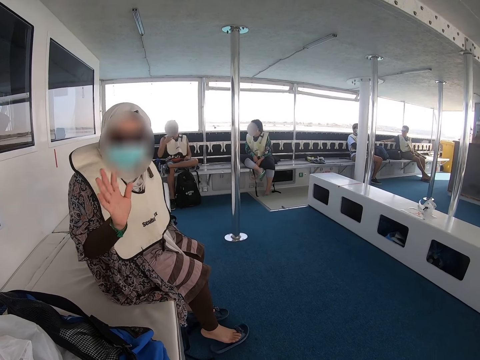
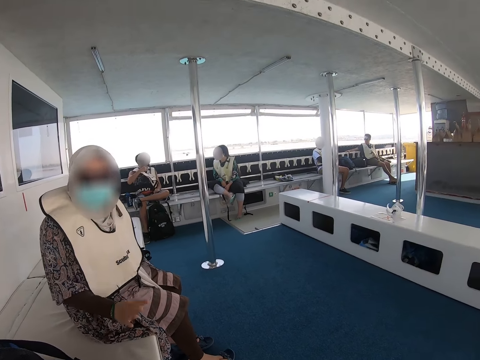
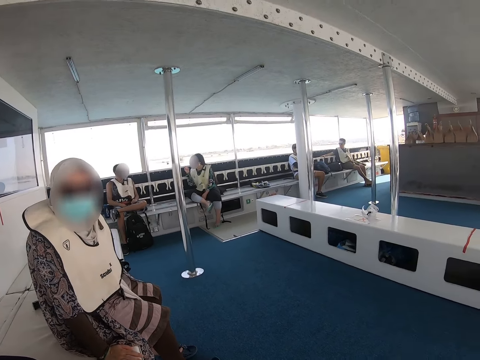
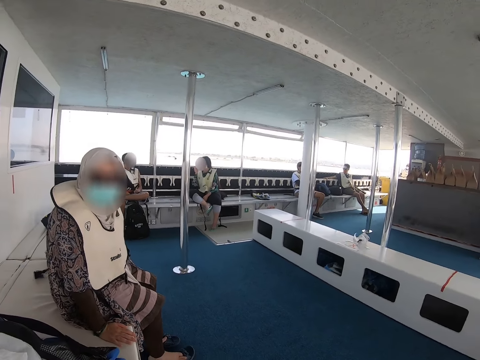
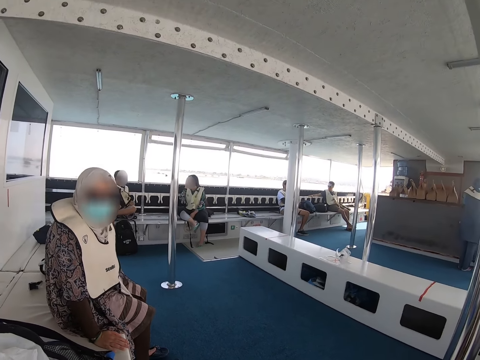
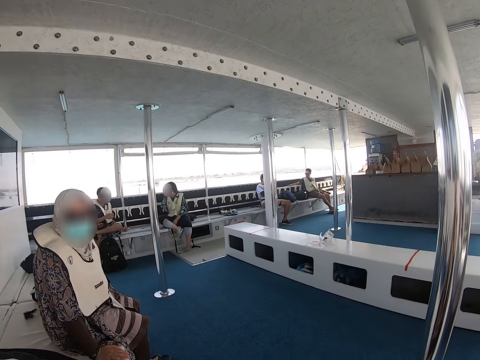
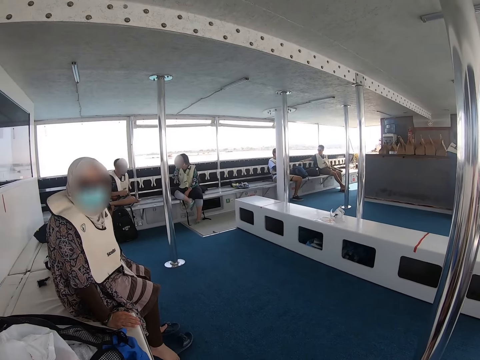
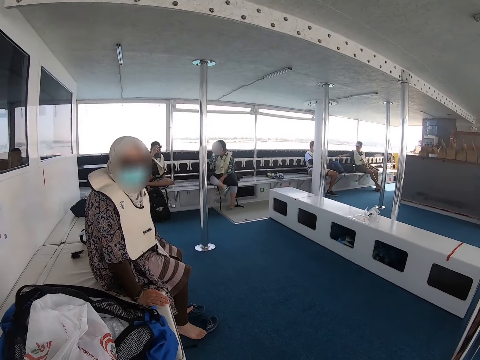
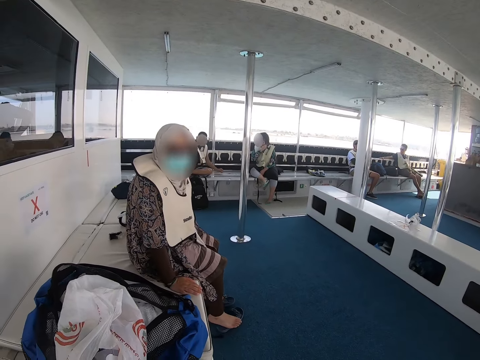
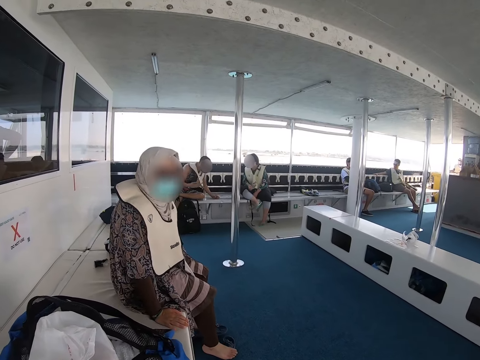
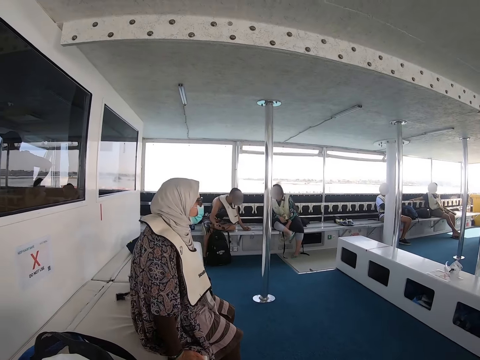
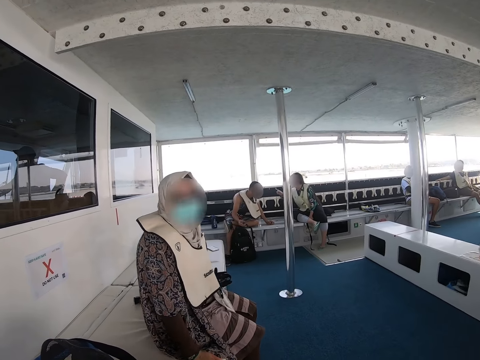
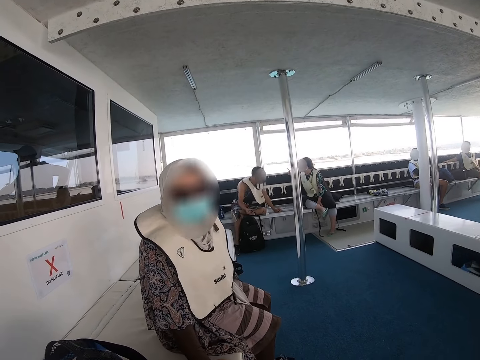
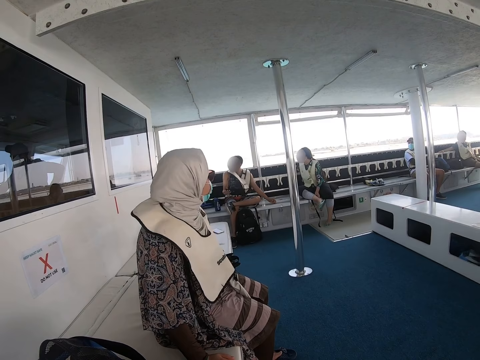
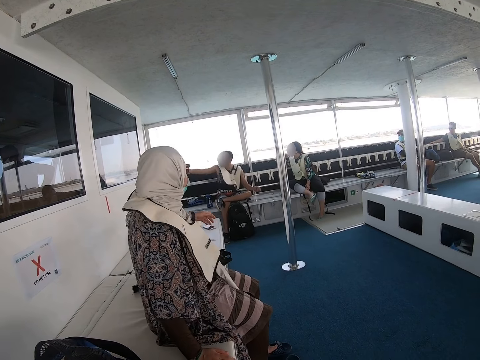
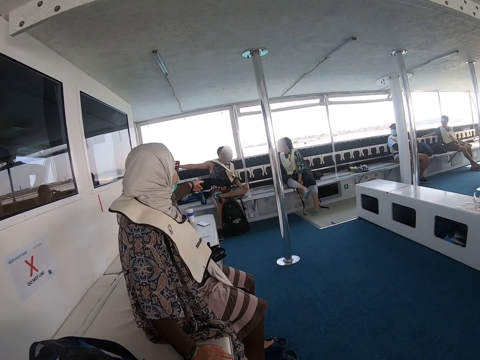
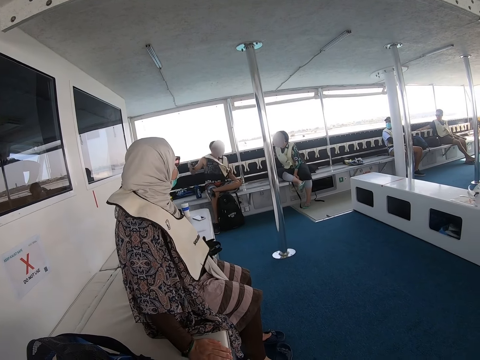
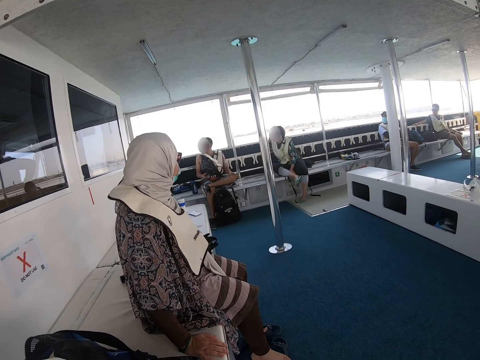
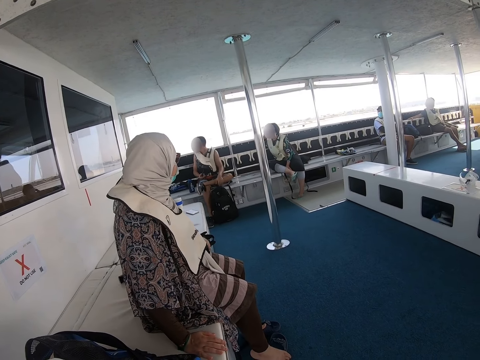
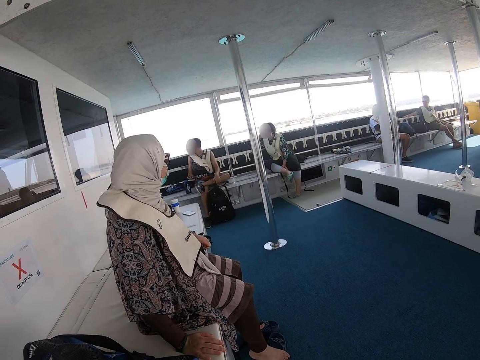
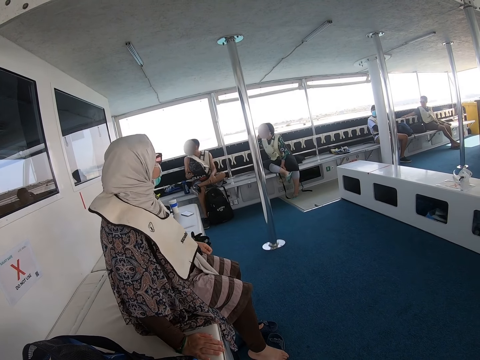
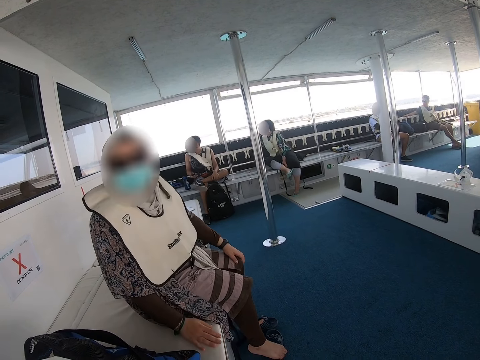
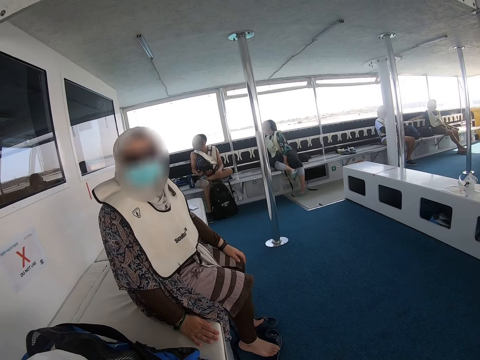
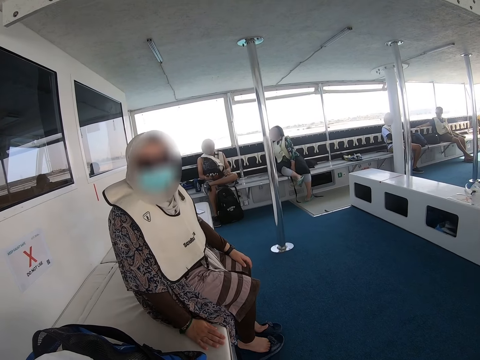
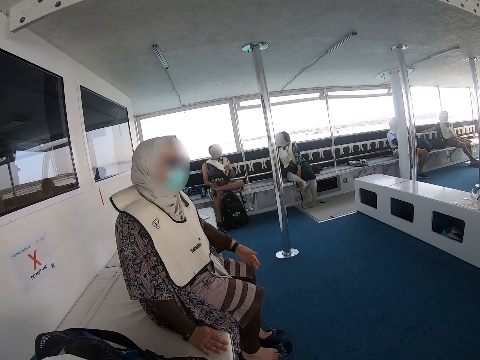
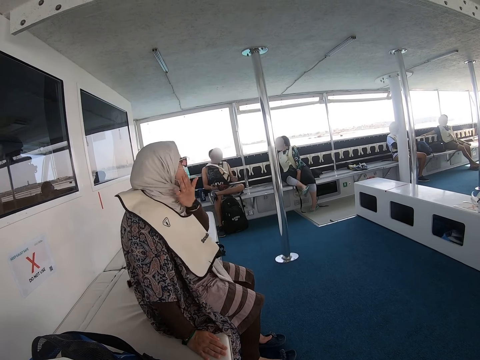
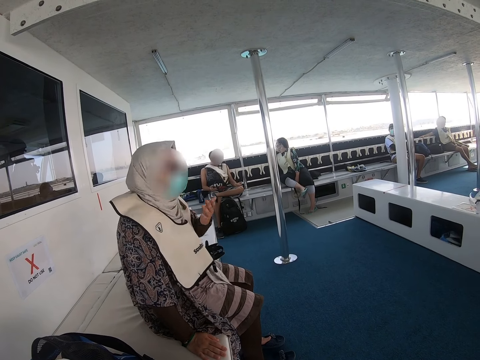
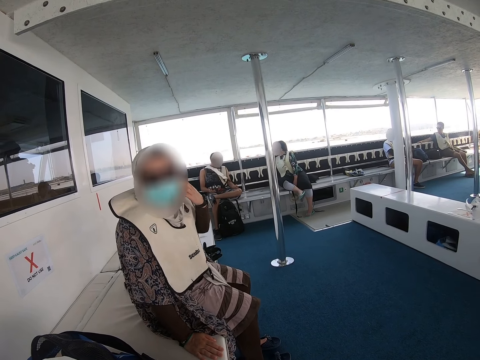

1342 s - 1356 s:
A person moves a hand. Another person moves a hand. The camera wearer looks around.

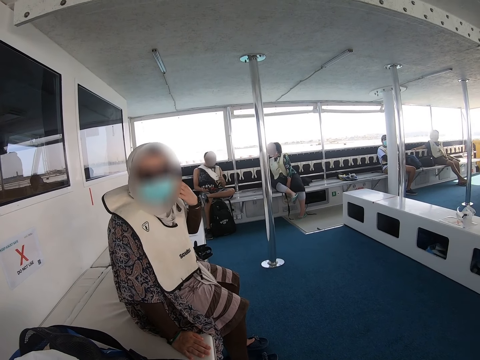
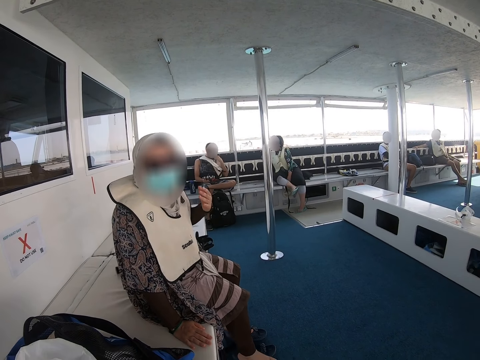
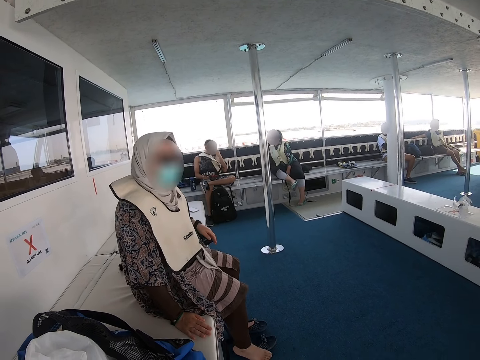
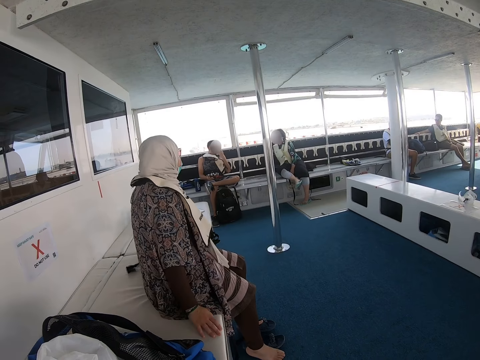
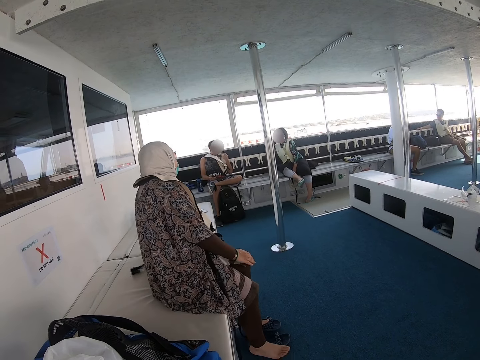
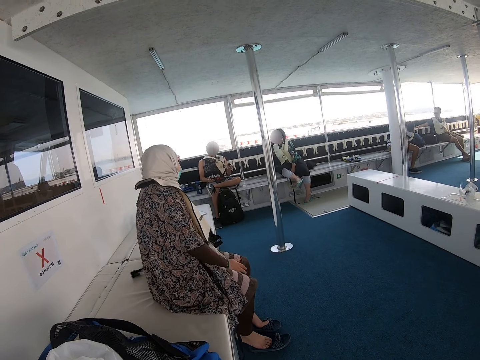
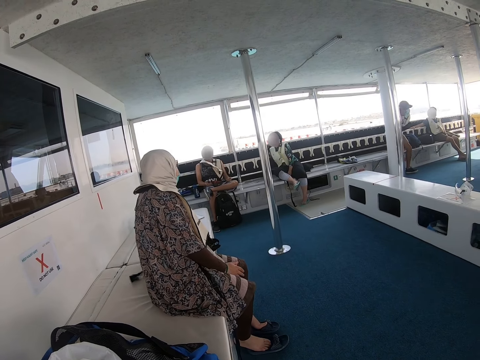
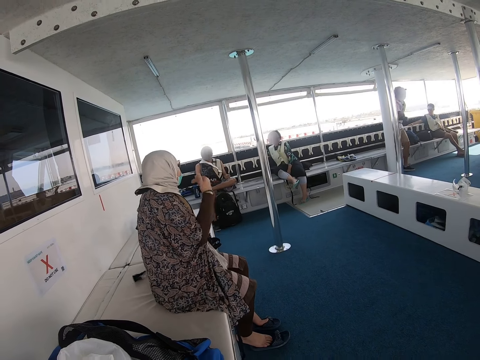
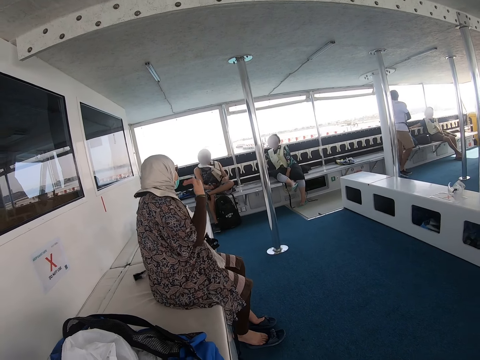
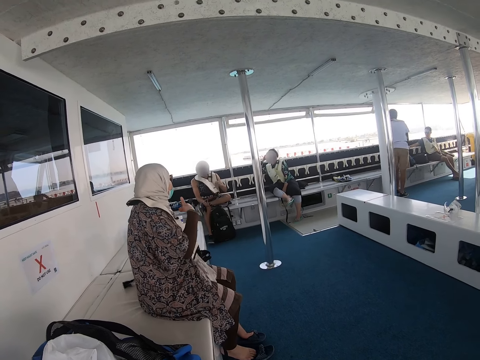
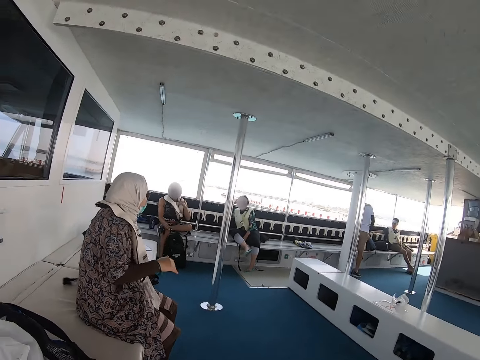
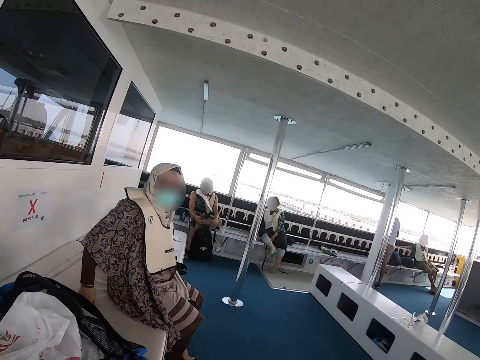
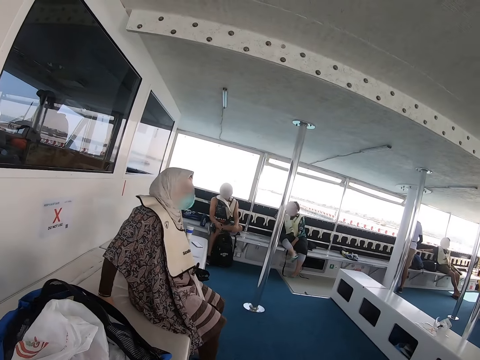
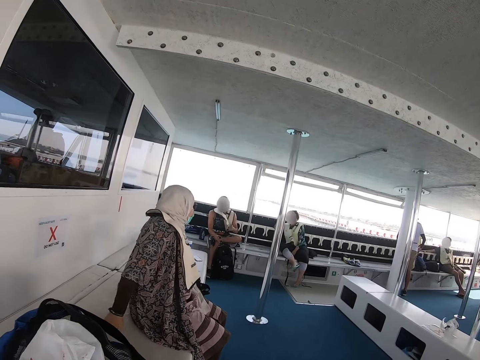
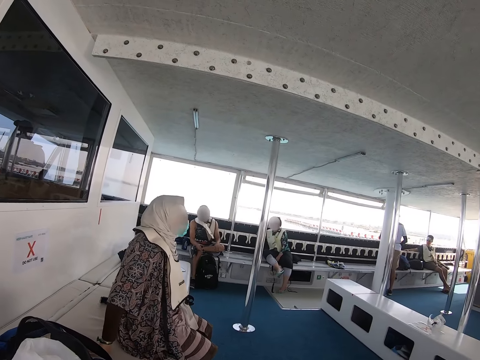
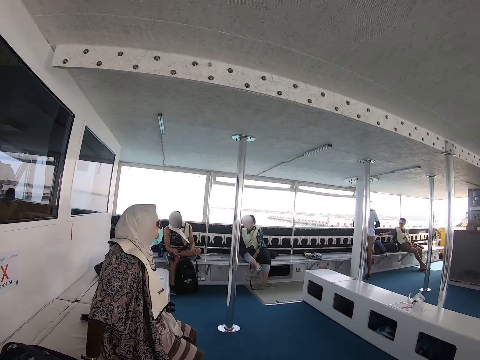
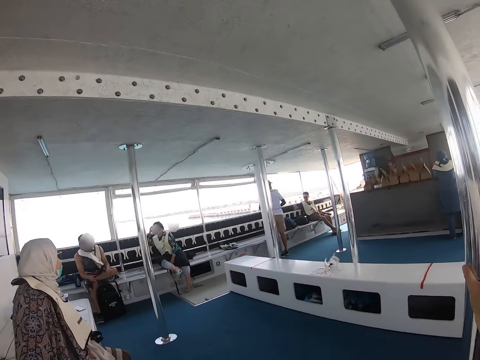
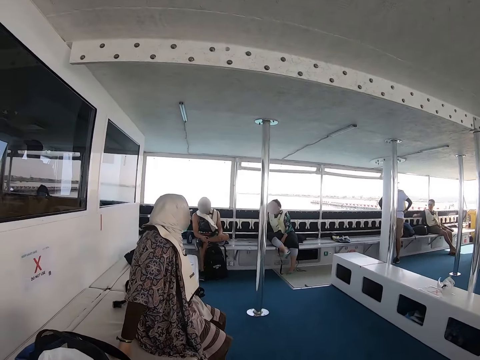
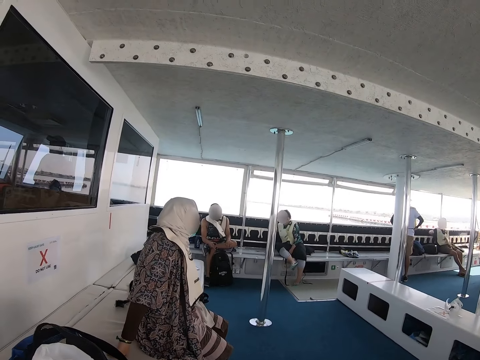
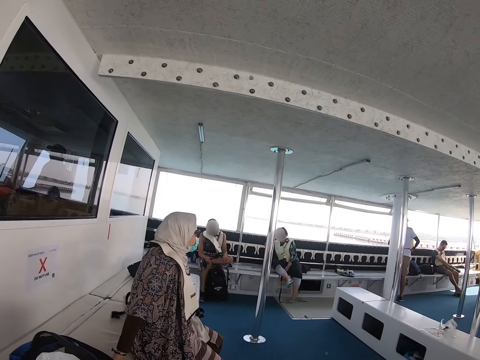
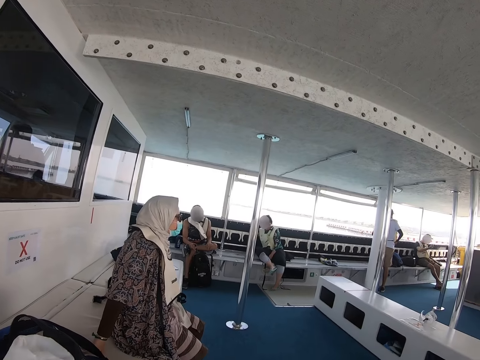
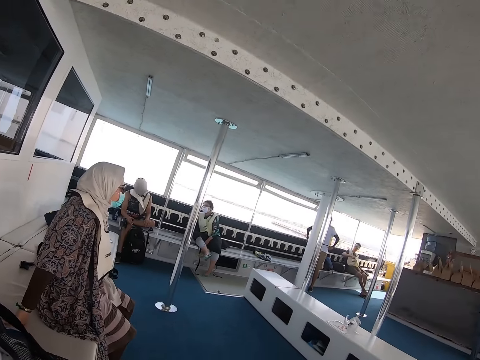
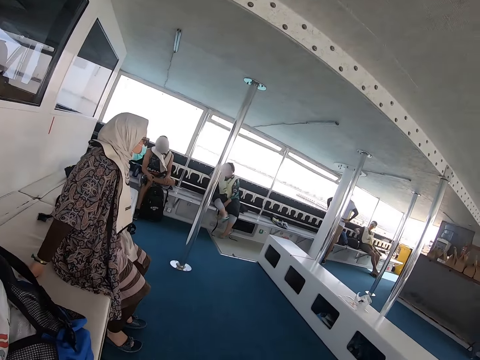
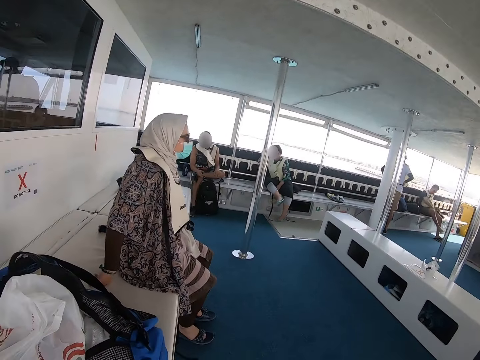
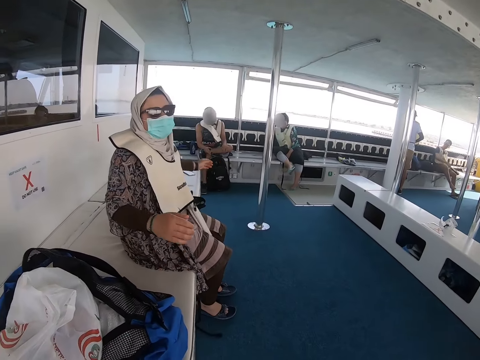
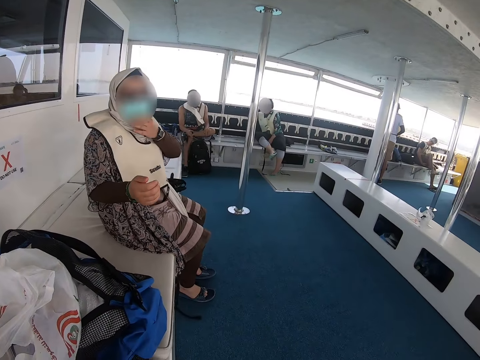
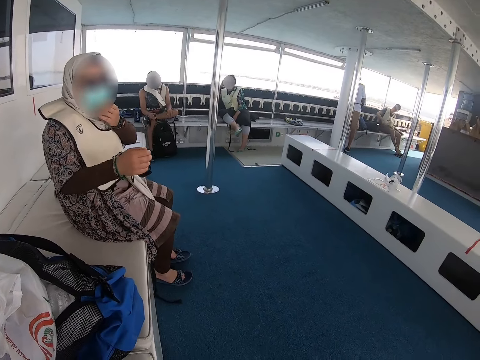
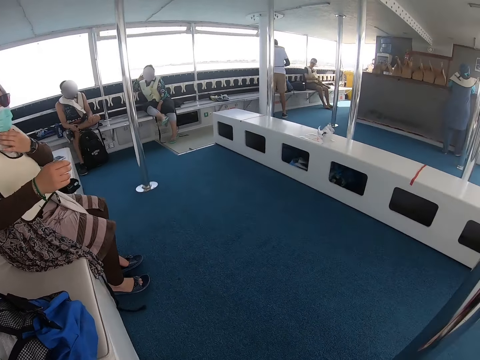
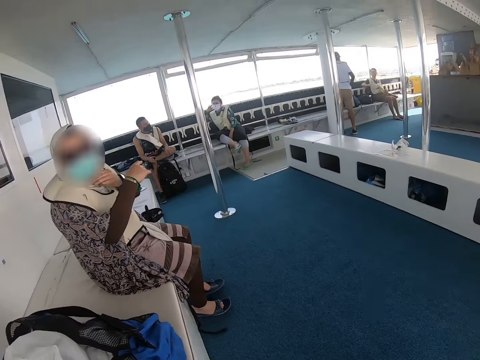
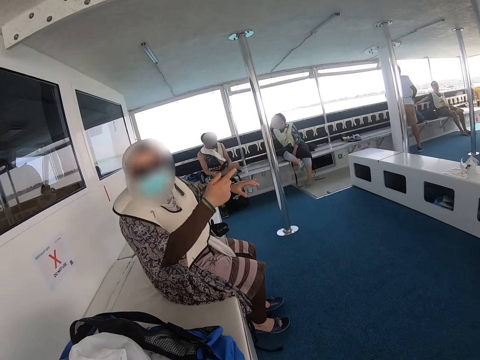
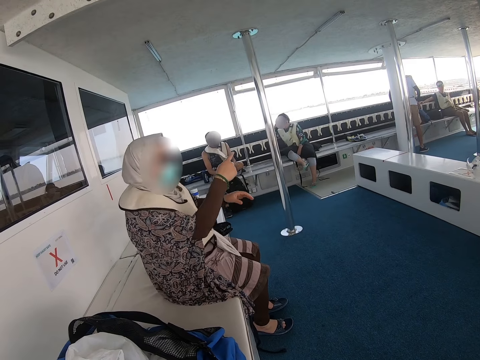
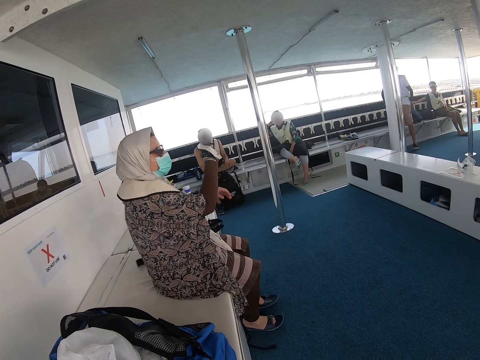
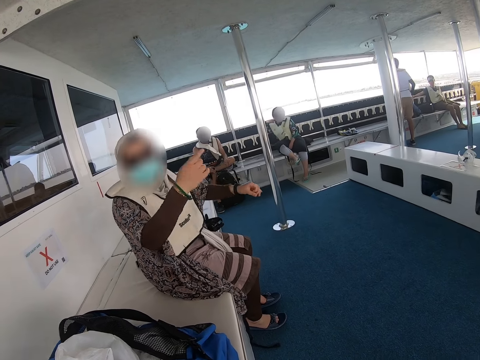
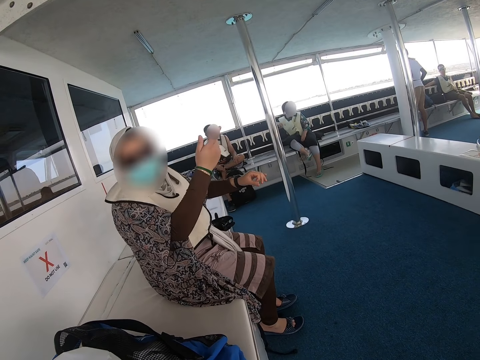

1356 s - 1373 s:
A person looks aside. The person moves a hand. The camera wearer looks around. A lady explains something to the camera wearer.
